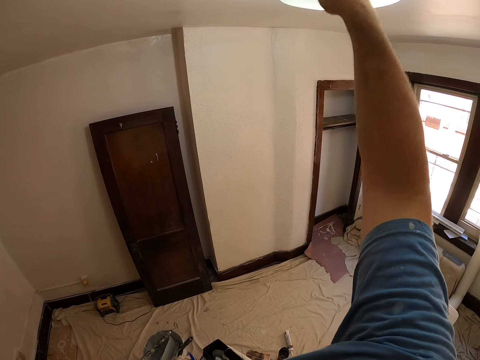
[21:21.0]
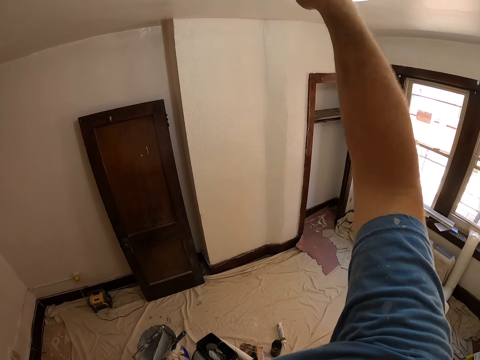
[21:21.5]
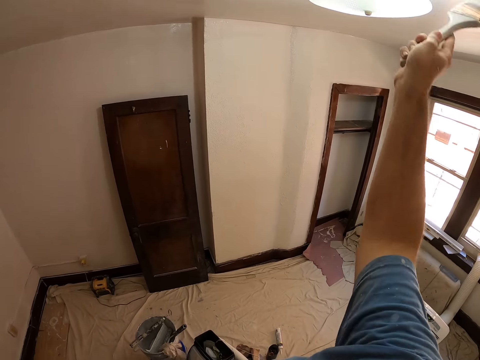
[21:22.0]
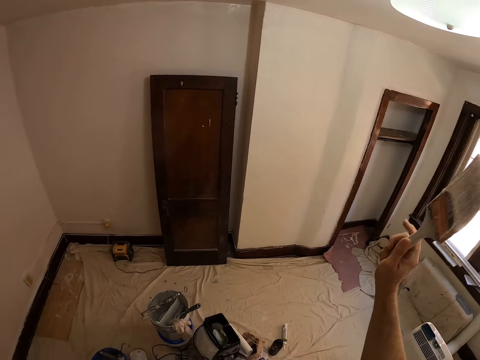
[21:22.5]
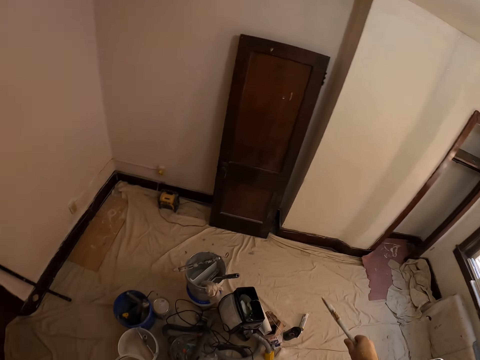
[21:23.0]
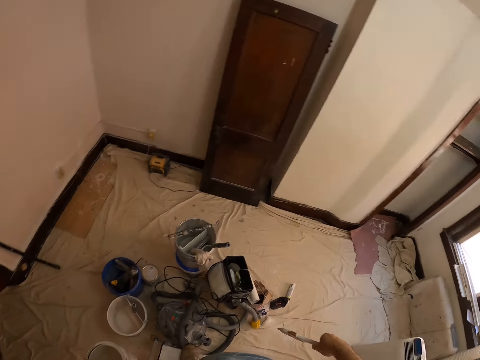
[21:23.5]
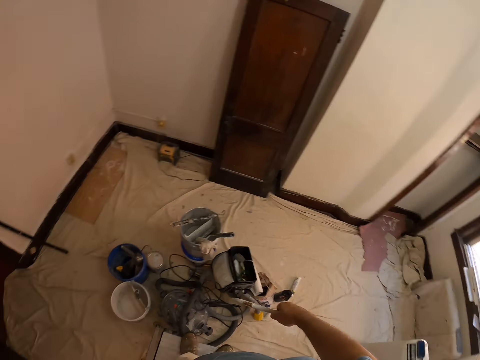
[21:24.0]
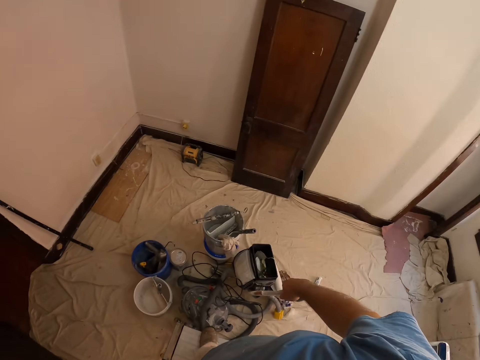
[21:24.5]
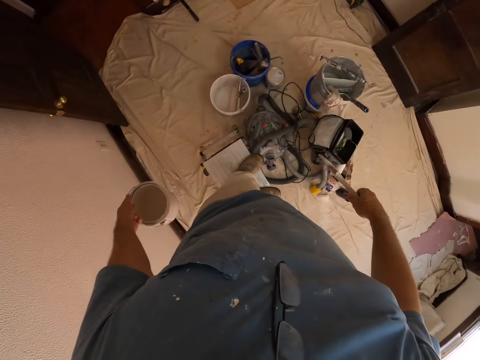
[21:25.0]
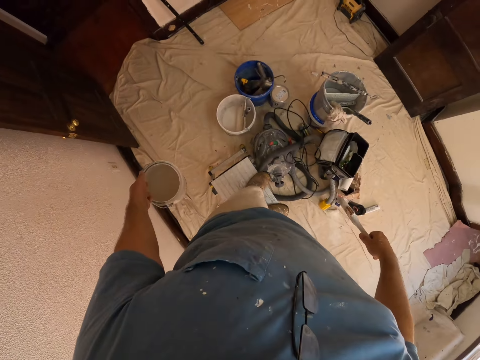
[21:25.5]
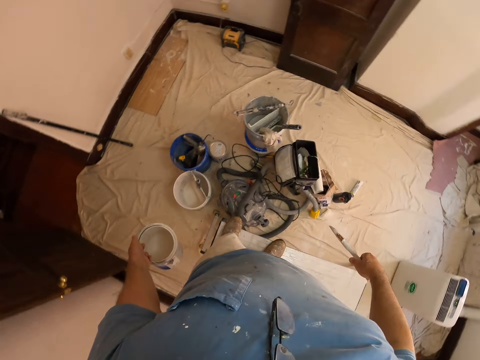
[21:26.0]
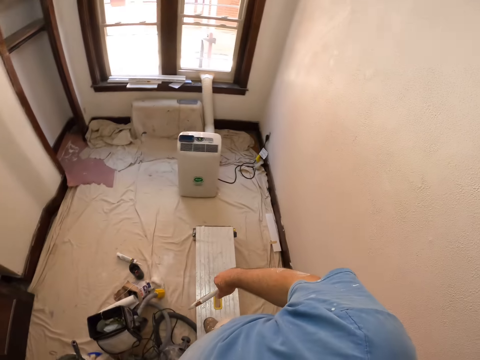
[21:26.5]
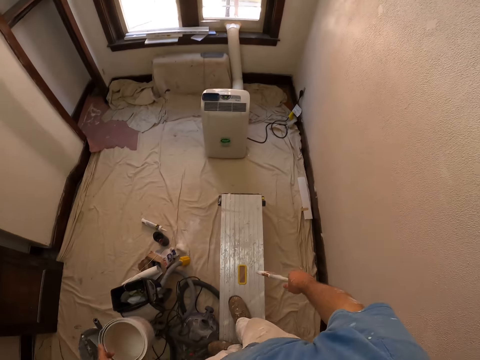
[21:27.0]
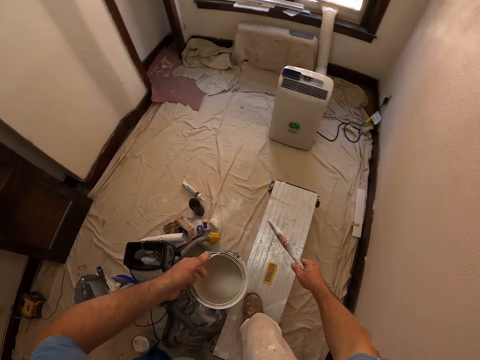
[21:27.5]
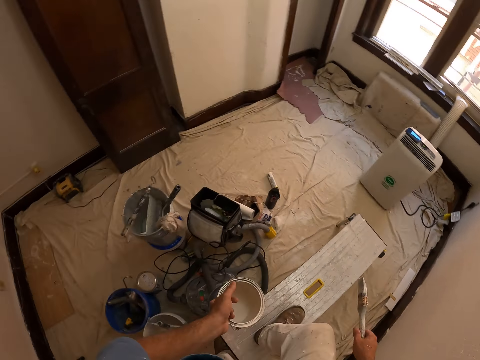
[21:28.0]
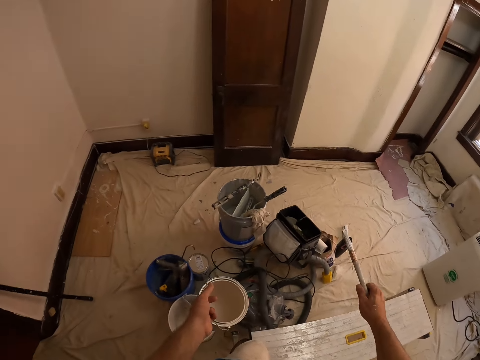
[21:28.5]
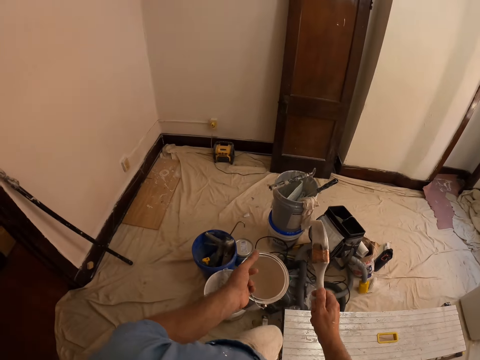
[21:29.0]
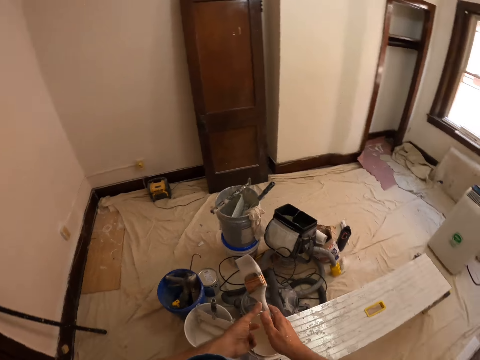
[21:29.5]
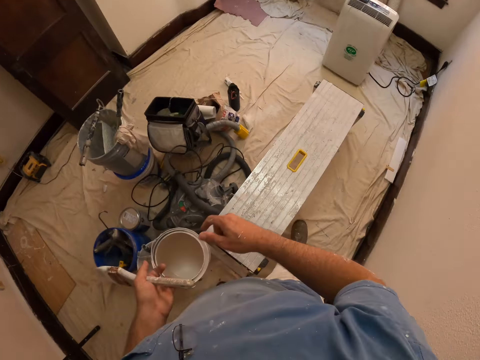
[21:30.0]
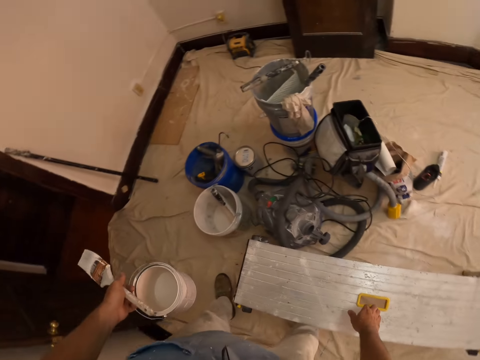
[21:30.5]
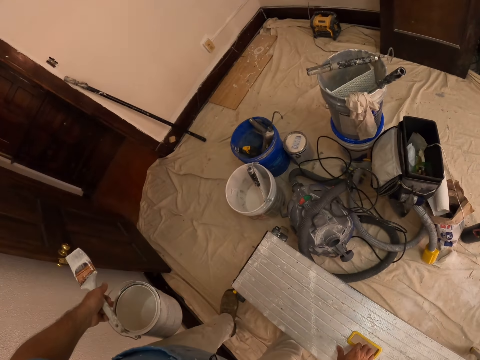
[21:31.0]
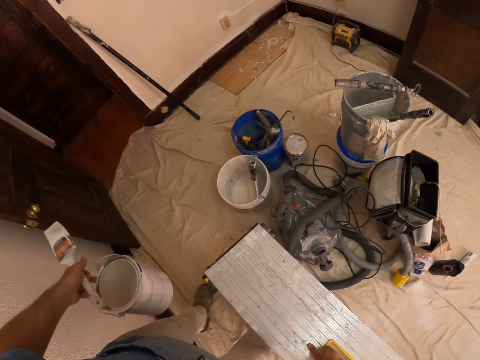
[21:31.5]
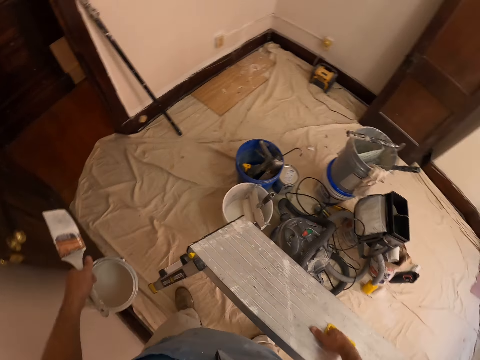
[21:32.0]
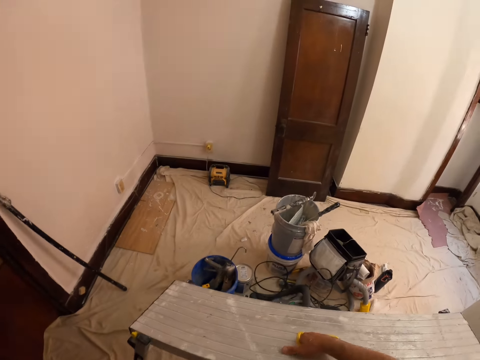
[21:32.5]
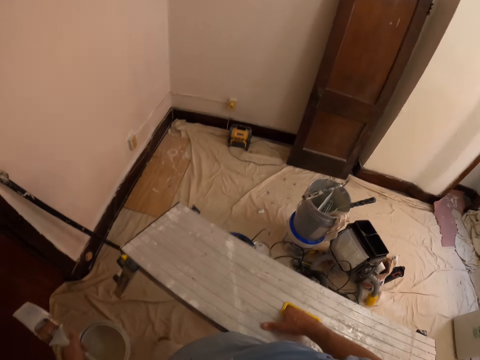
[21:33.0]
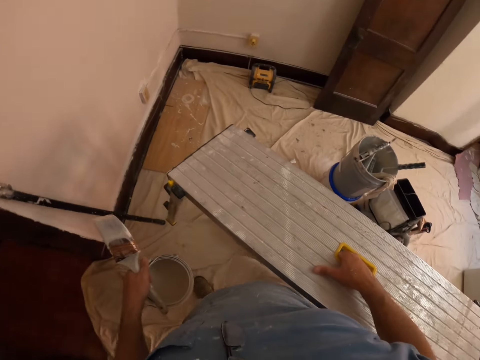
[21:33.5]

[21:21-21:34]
The camera wearer moves the hands. He looks around the room. He comes down from the stool. He passes the paint brush from his right hand to his left. He carries the stool on the floor with his right hand.

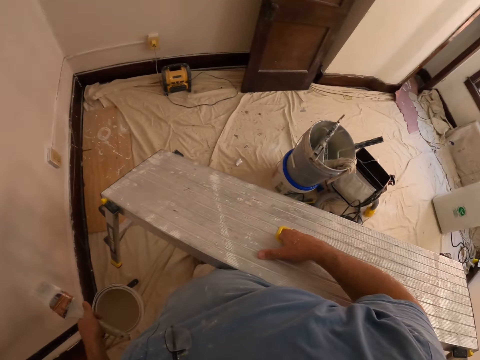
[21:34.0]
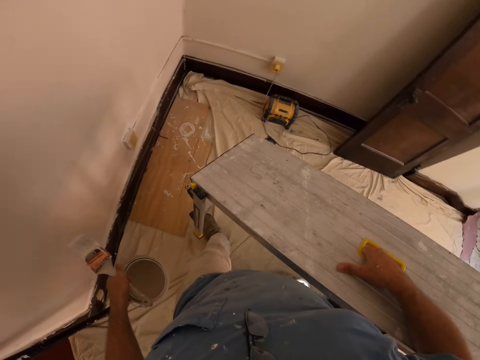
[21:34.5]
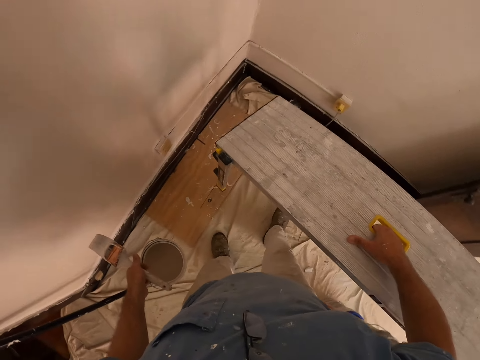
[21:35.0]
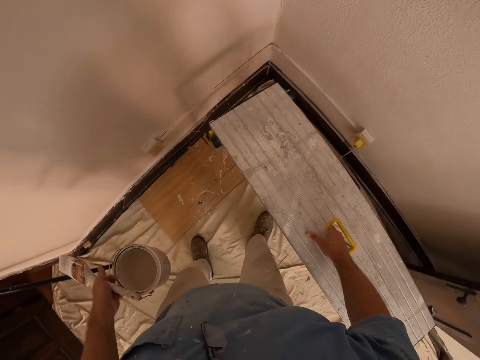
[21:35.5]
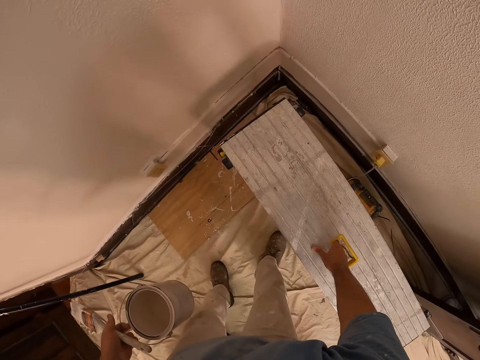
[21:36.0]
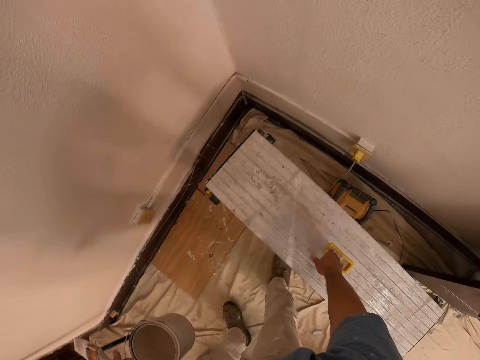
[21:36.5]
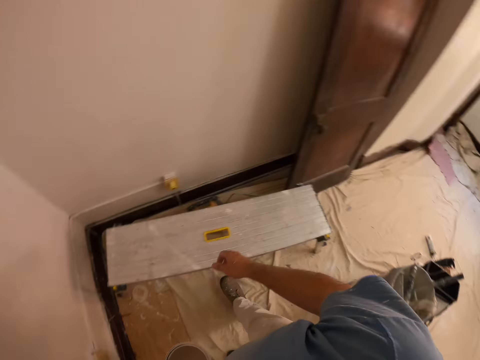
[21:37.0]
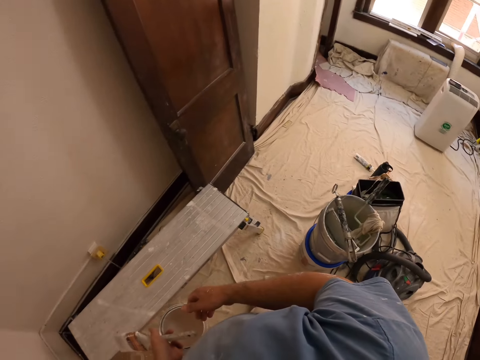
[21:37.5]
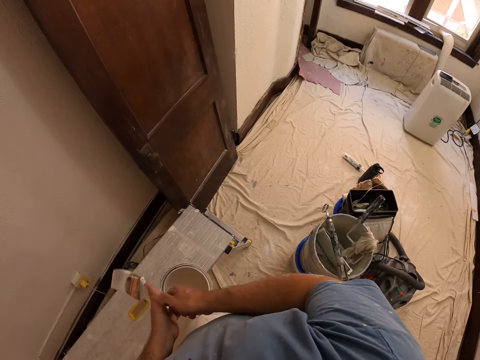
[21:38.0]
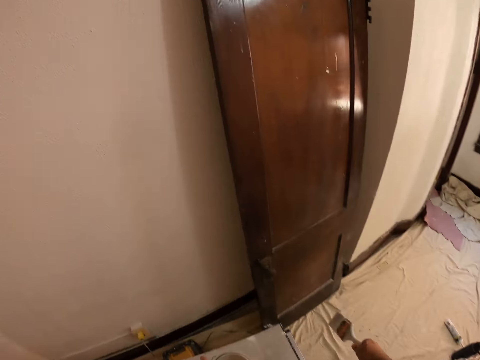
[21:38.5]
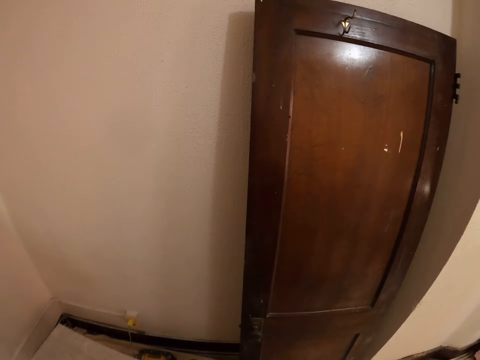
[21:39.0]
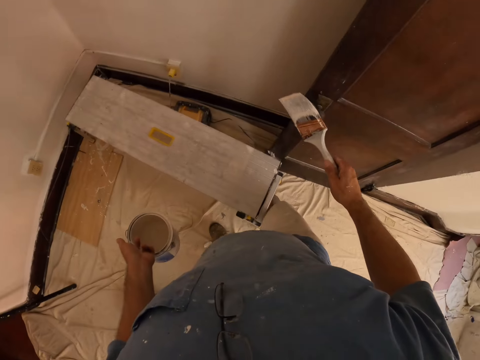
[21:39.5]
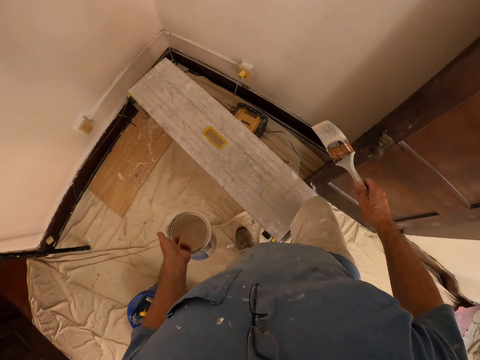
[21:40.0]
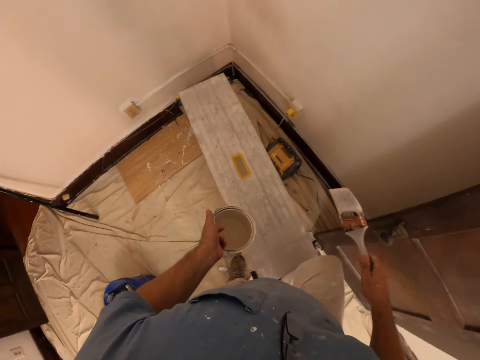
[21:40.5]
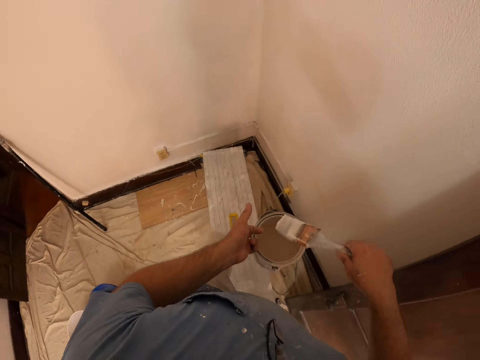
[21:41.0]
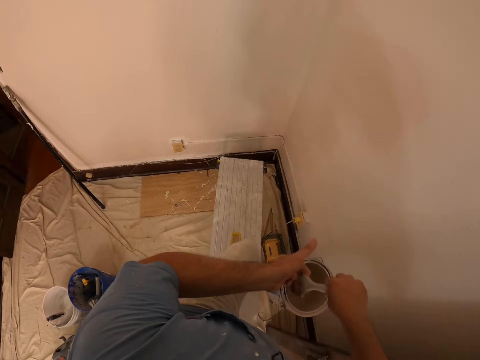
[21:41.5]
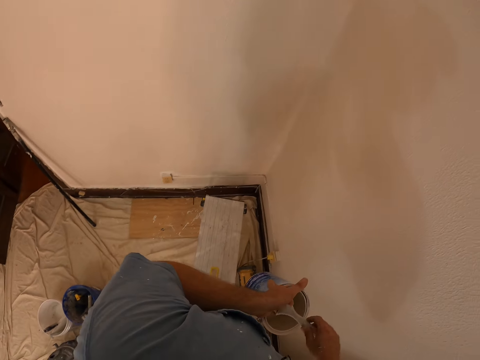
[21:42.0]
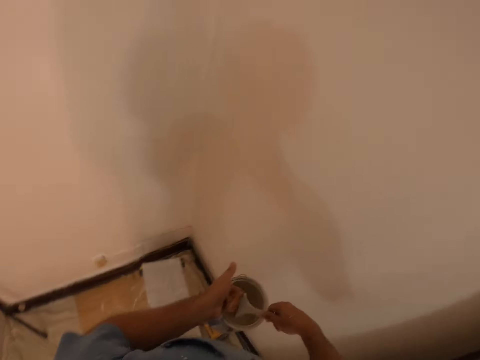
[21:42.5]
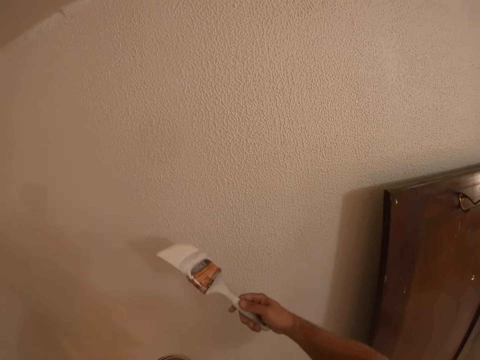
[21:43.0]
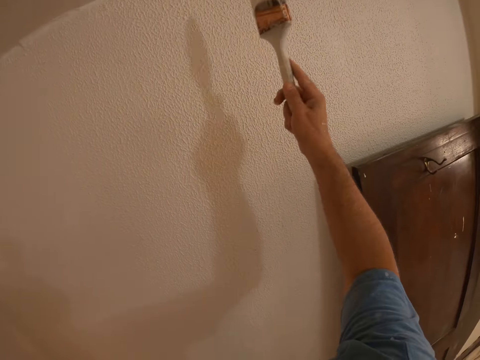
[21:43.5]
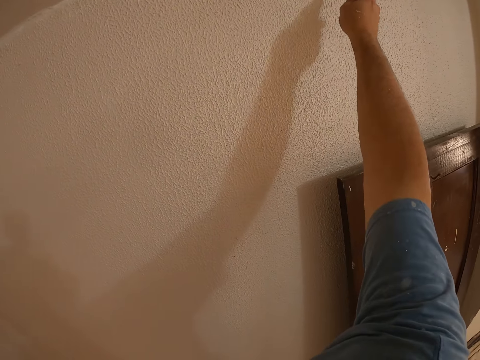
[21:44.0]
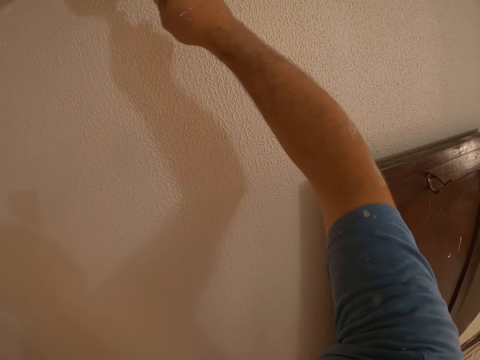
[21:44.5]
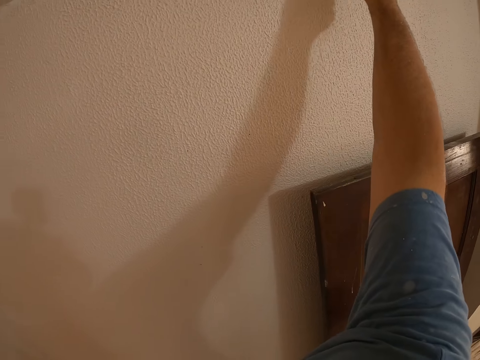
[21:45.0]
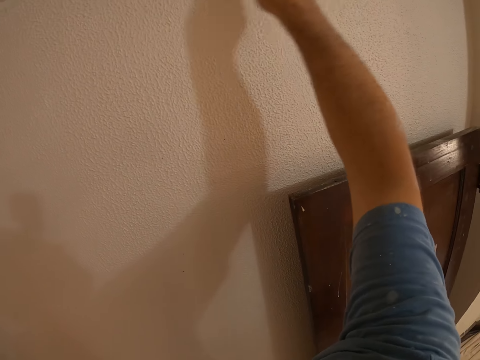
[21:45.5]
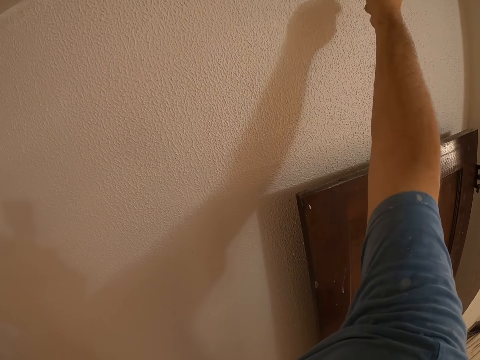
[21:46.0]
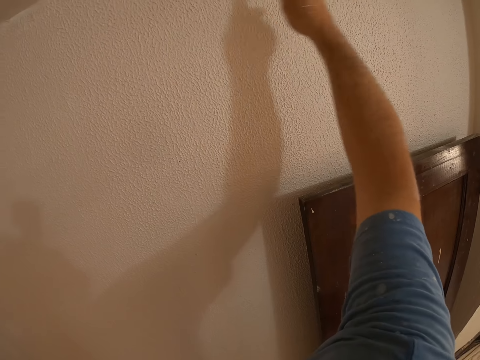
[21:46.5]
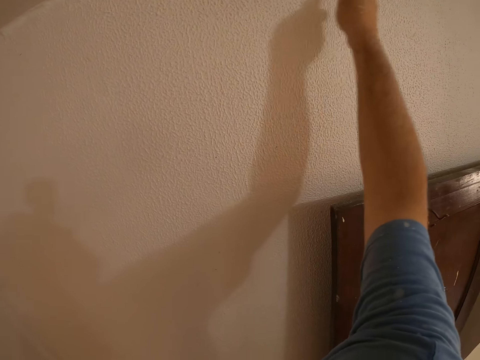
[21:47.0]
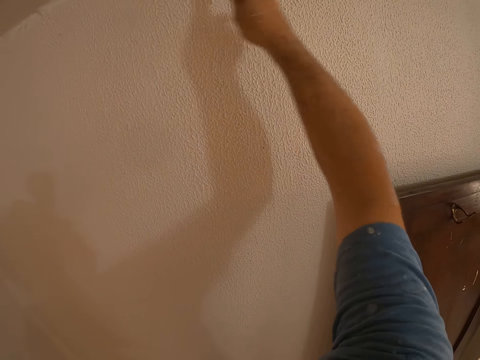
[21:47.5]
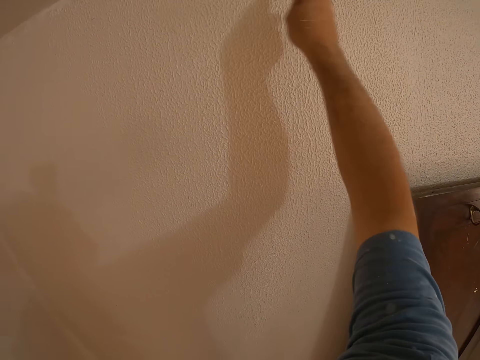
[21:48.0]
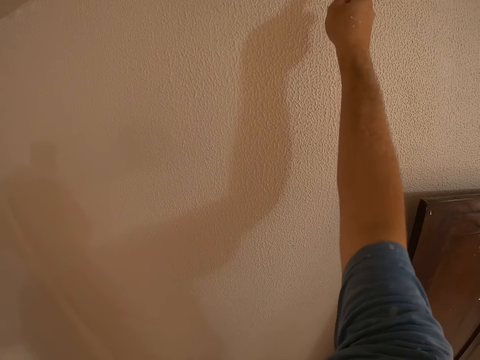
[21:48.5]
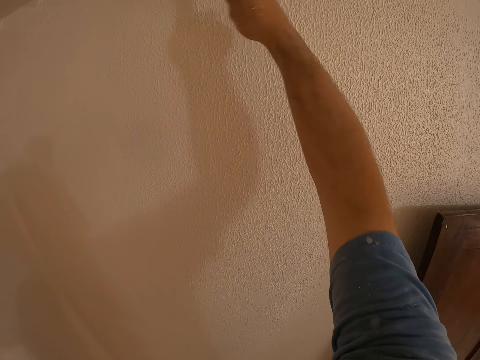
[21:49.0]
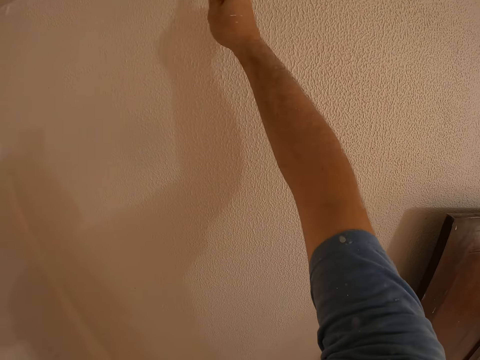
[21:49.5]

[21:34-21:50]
The camera wearer drops the stool at the other side of the room. He passes the paint brush from his left hand to his right. He climbs the stool on the floor. He dips the paint brush in the paint bucket. He paints the ceiling of the room with the paint brush.
